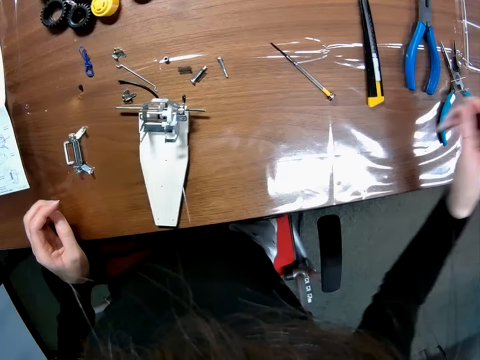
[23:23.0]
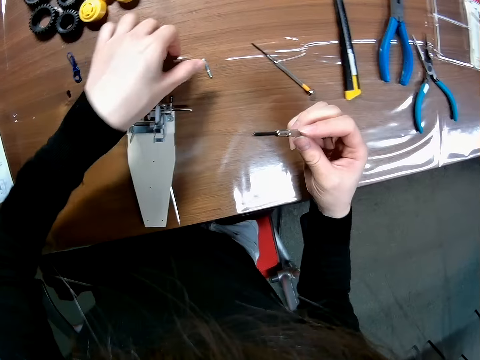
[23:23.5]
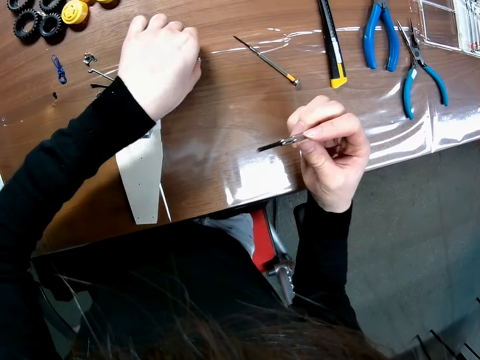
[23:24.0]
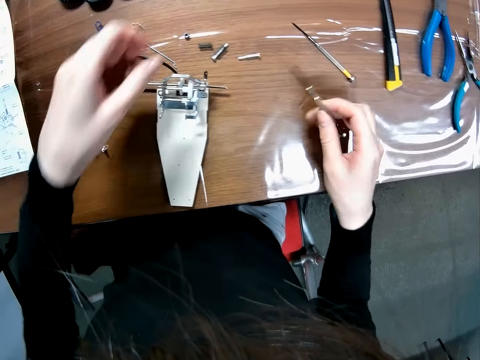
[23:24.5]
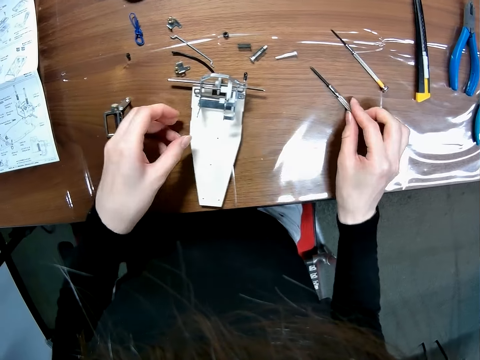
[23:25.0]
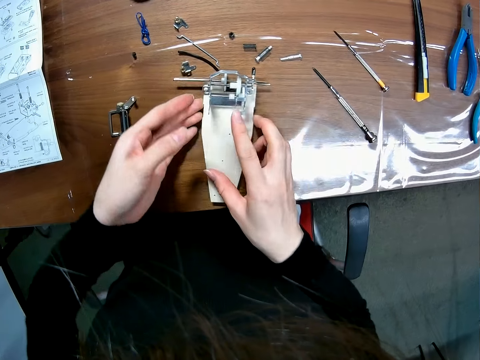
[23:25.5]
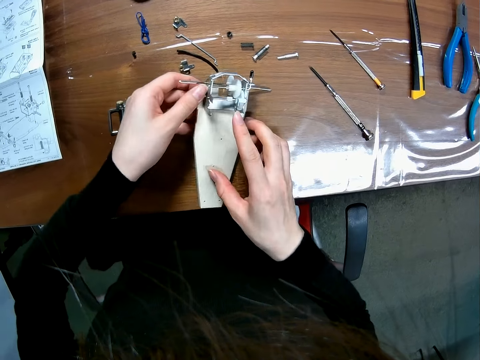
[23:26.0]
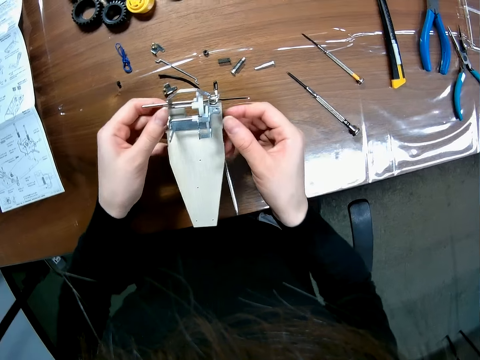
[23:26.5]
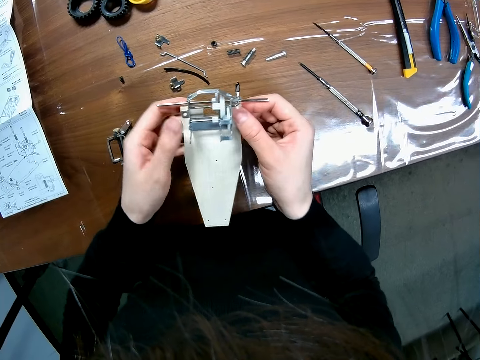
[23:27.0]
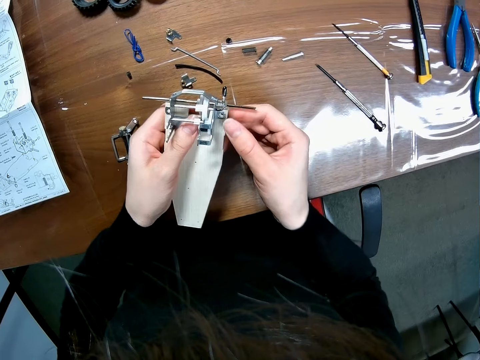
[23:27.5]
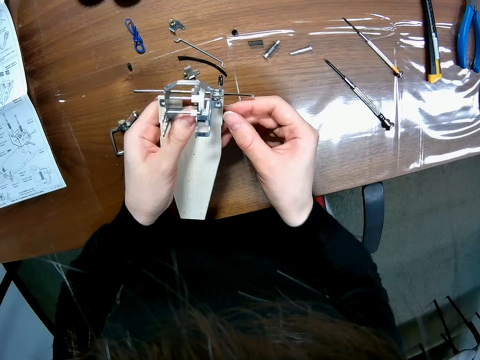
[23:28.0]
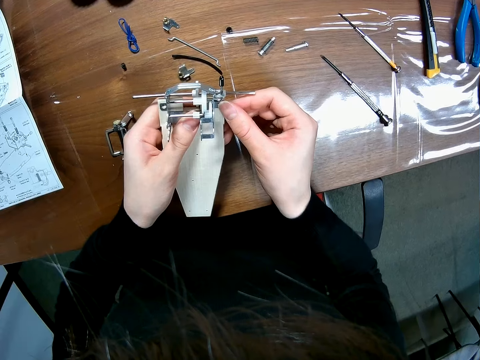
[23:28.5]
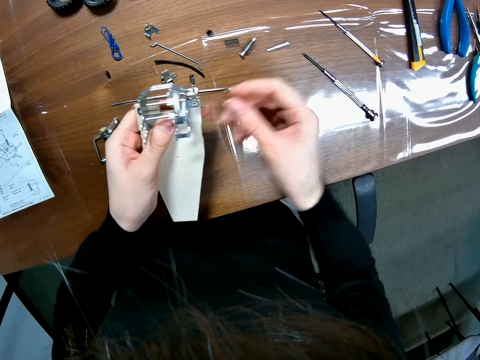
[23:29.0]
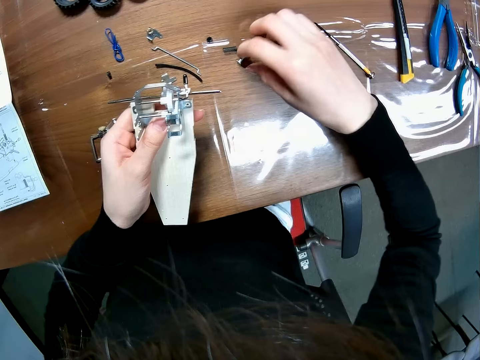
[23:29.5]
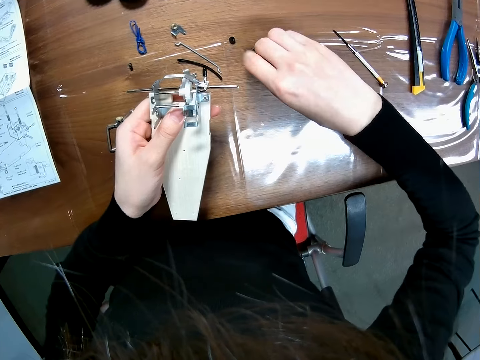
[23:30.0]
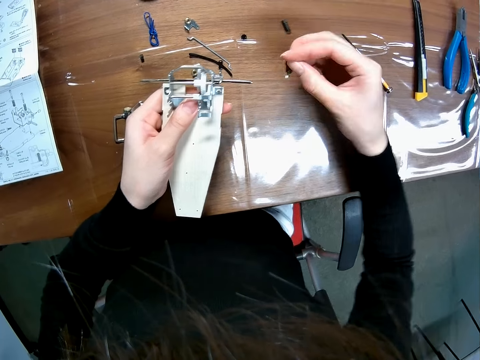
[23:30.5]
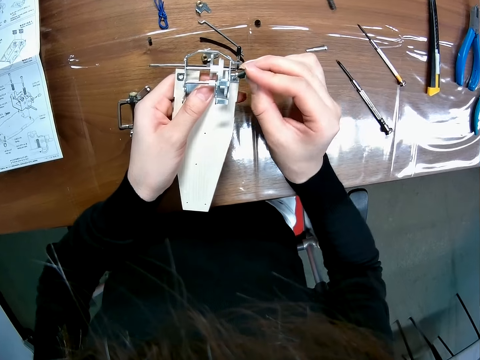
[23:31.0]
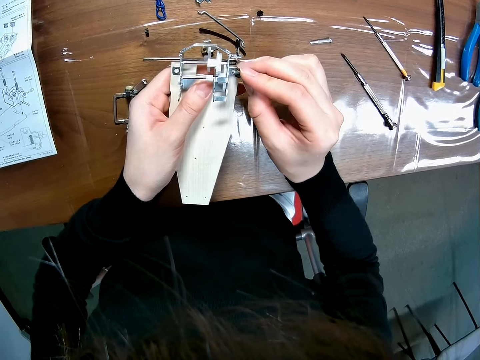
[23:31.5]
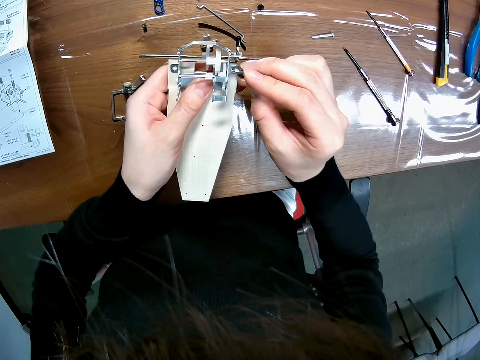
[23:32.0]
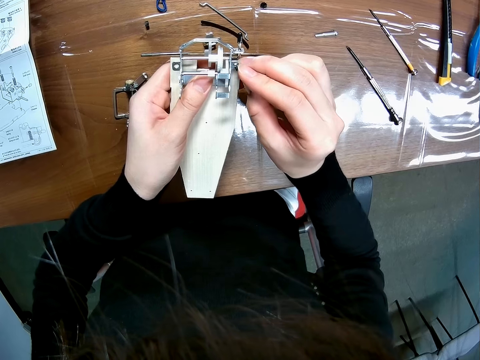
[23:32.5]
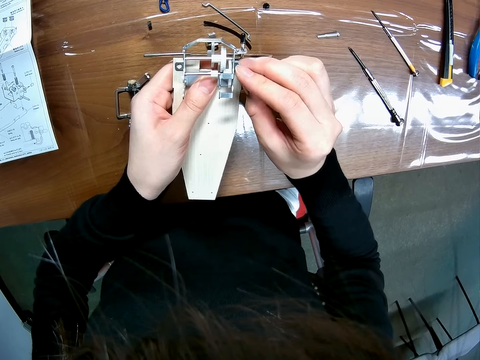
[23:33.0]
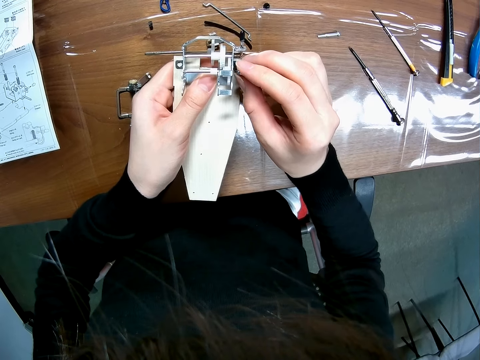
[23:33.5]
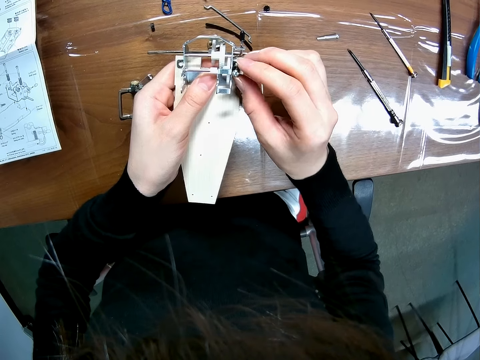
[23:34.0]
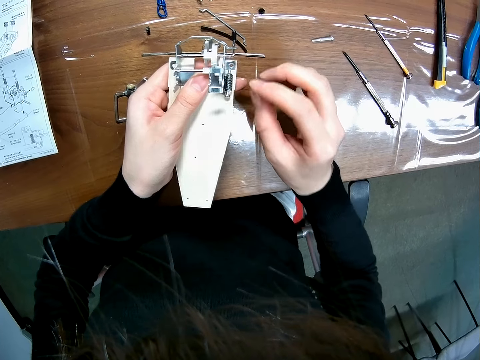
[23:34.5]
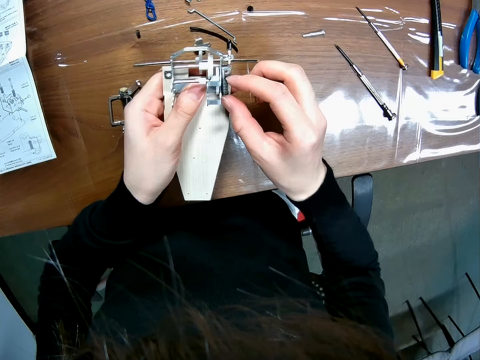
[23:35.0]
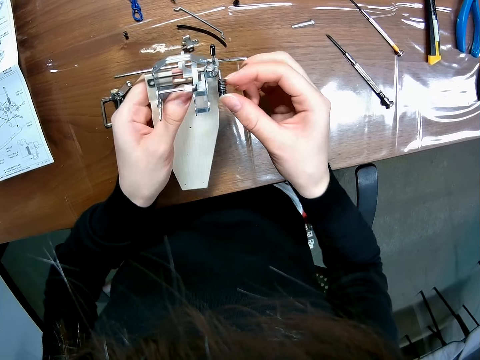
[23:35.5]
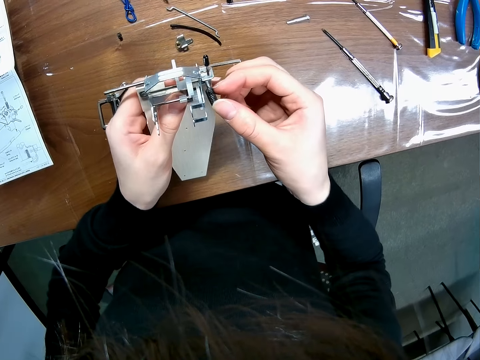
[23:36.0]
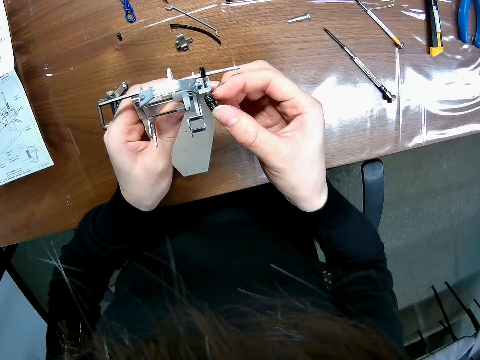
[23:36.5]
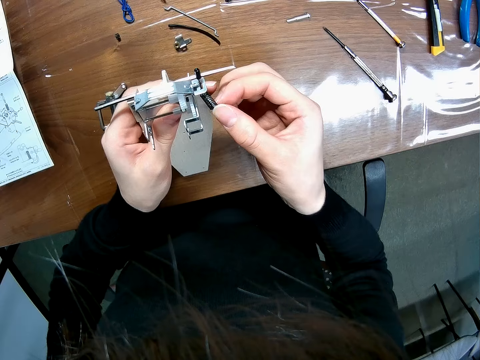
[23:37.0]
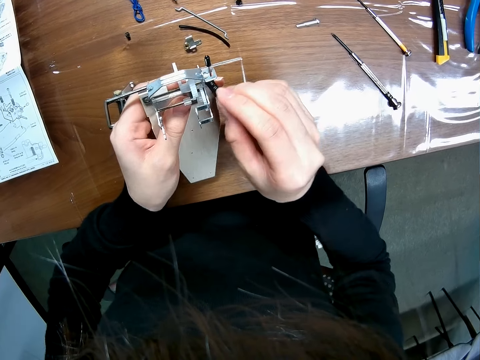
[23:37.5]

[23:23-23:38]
The camera wearer puts the screwdriver on the table. They pick up the toy car. They fix something. They pick a coil spring. They pick up a screw from the table. They fix the coil spring in something. They insert the screw into the toy car.

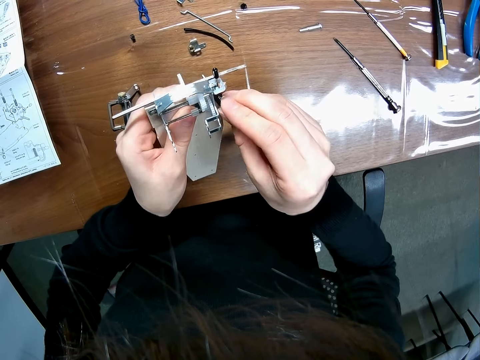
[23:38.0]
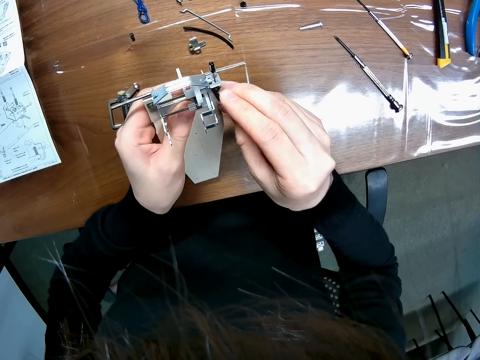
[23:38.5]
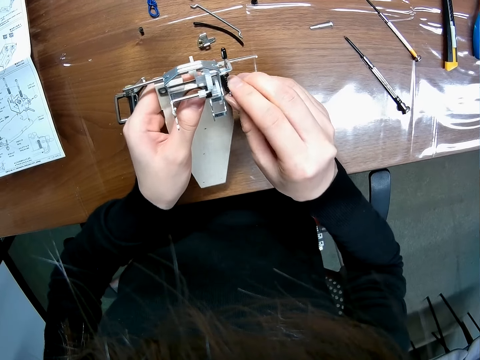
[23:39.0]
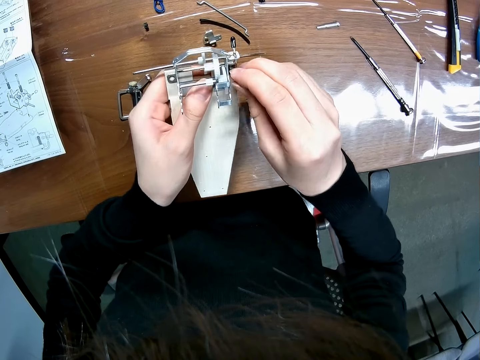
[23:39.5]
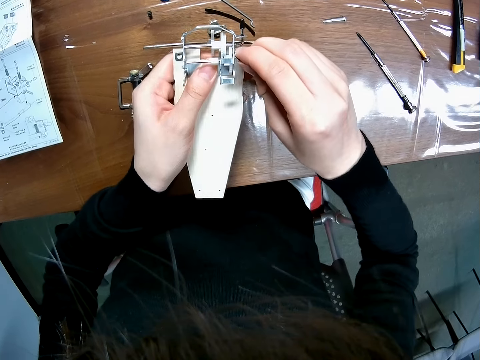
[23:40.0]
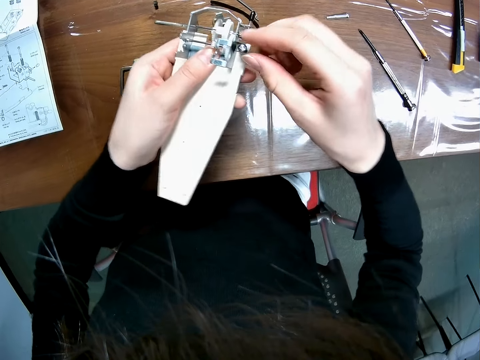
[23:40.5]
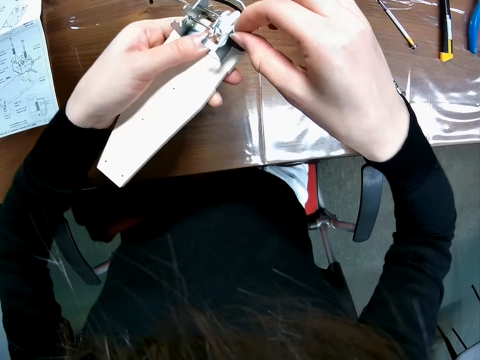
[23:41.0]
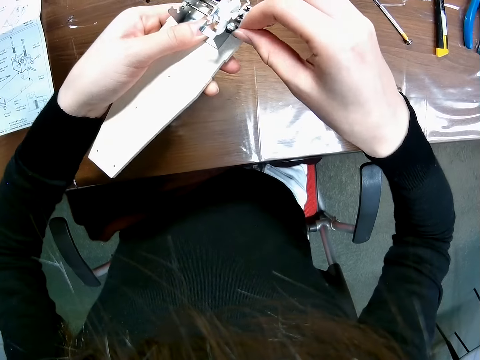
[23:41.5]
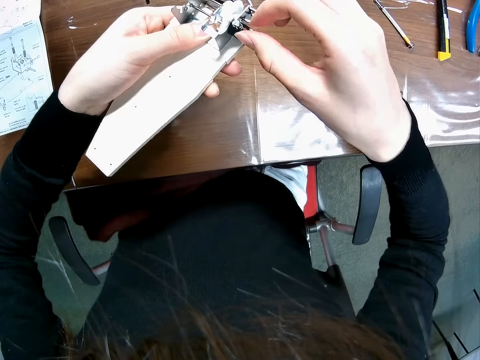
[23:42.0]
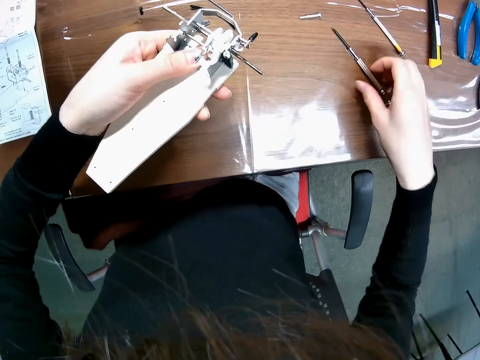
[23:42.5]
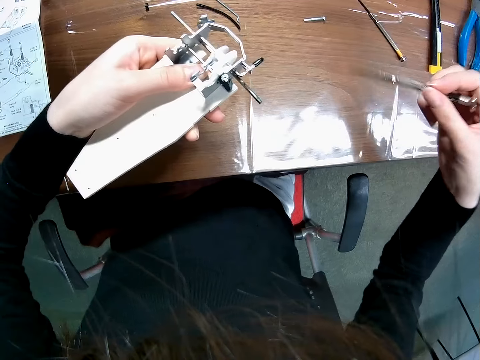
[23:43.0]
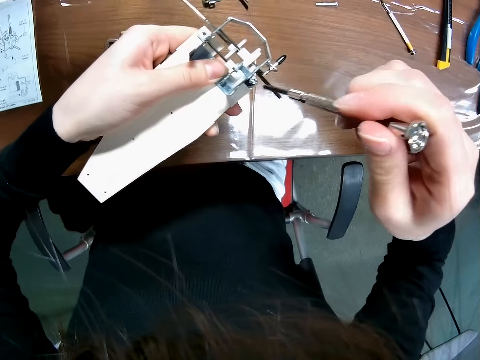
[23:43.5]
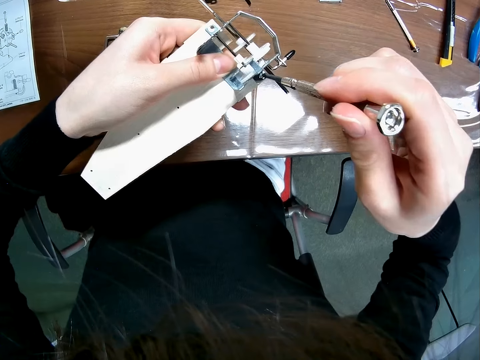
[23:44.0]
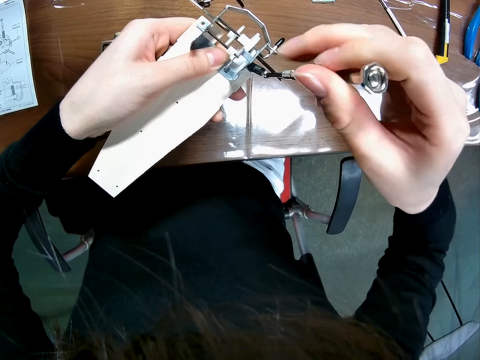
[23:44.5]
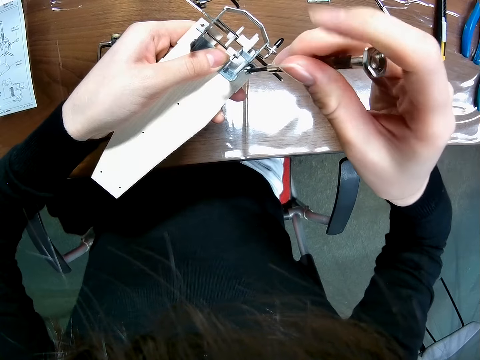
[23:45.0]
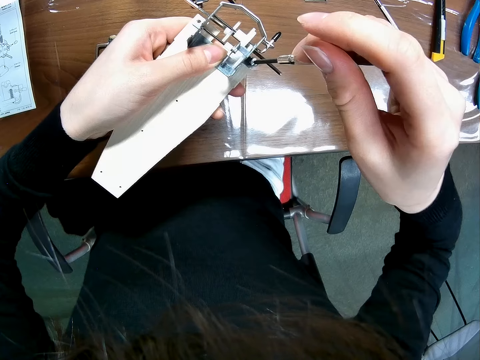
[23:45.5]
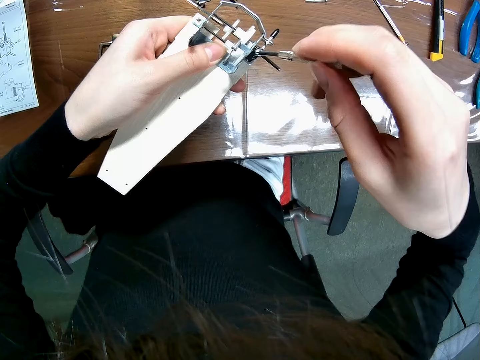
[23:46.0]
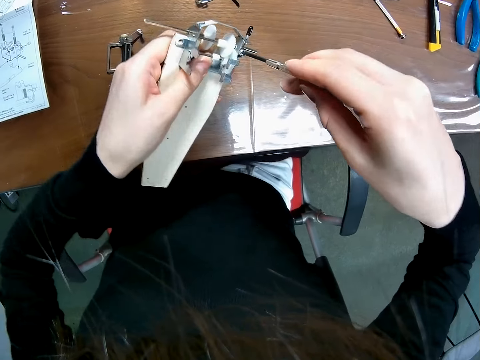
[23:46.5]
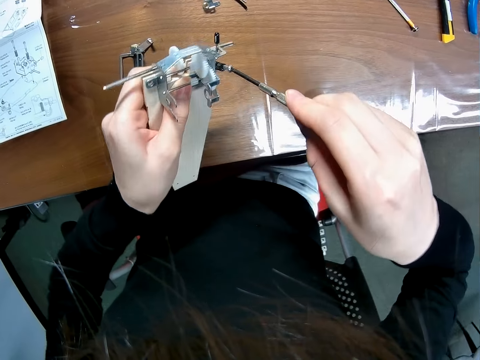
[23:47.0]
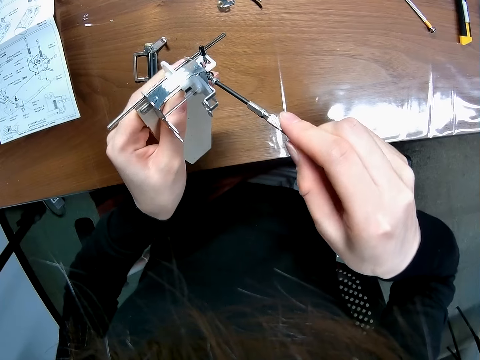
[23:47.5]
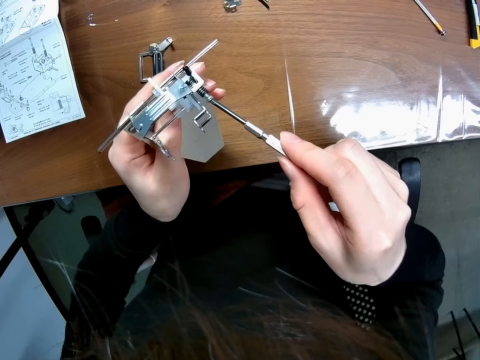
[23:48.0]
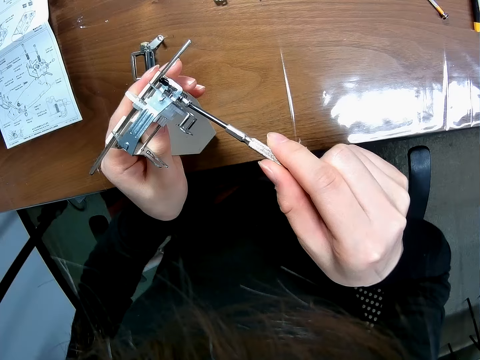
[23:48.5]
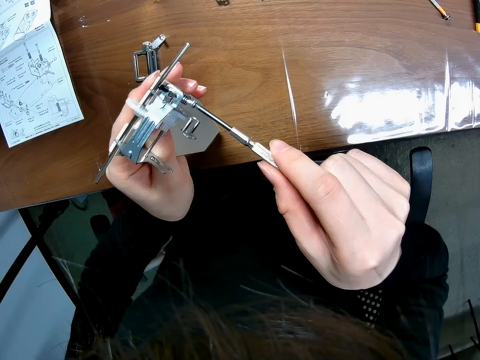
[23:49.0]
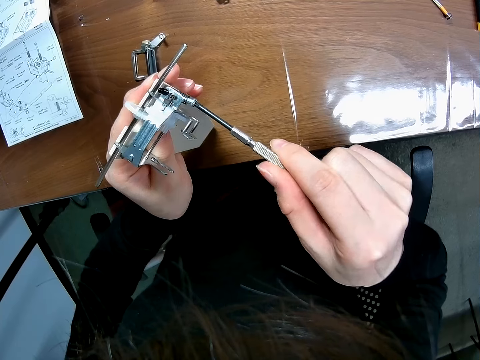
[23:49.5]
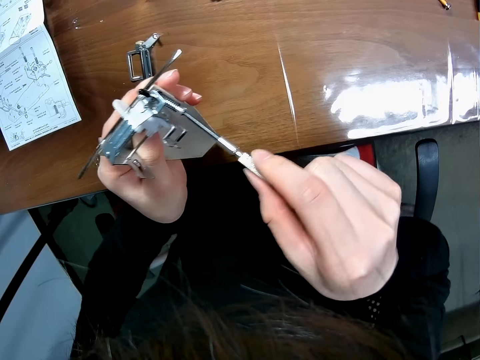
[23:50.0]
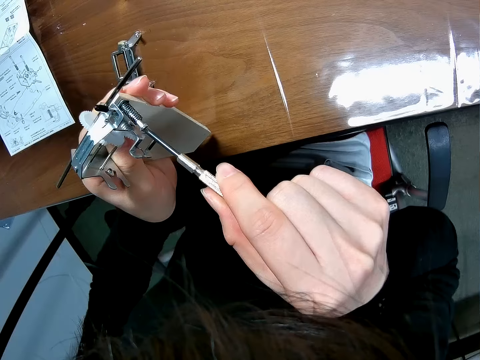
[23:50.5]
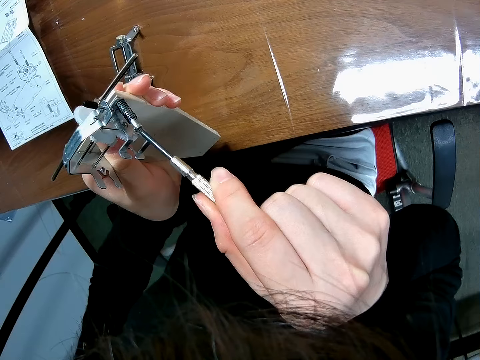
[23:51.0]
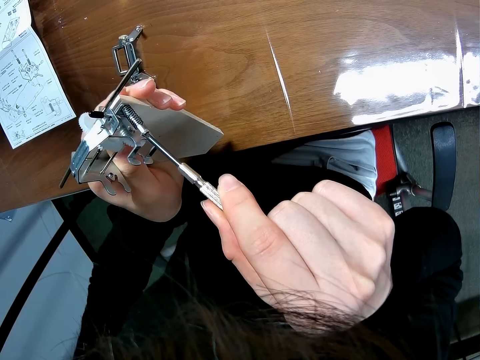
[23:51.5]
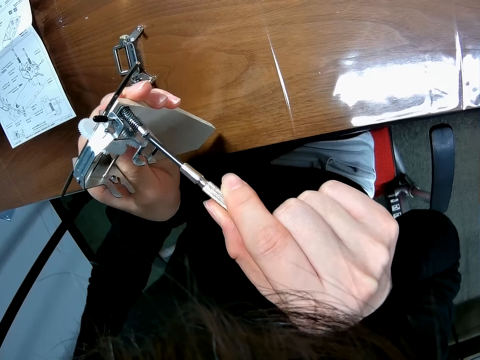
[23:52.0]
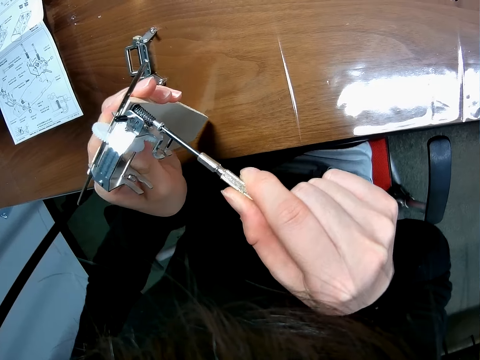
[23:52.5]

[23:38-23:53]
The camera wearer picks up a screwdriver. They screw the screw with the screwdriver.
